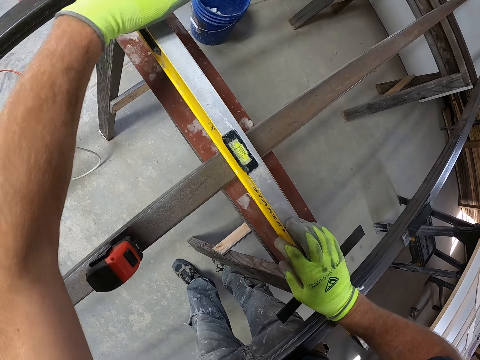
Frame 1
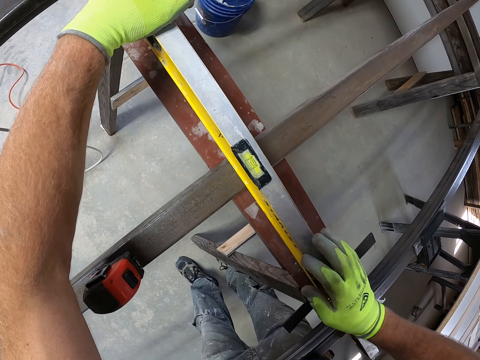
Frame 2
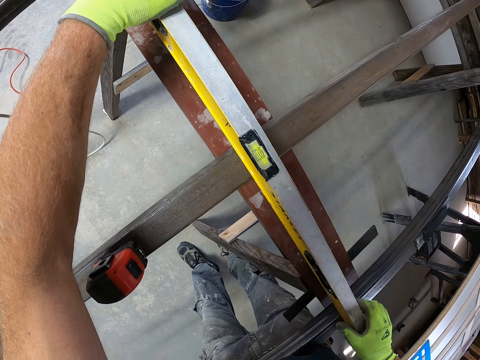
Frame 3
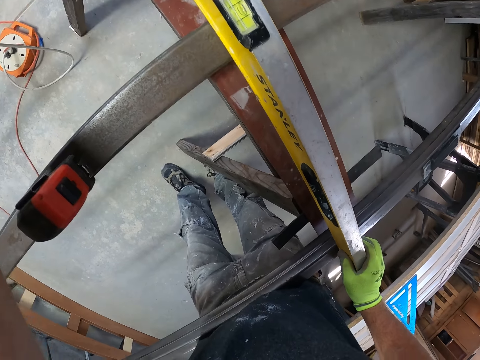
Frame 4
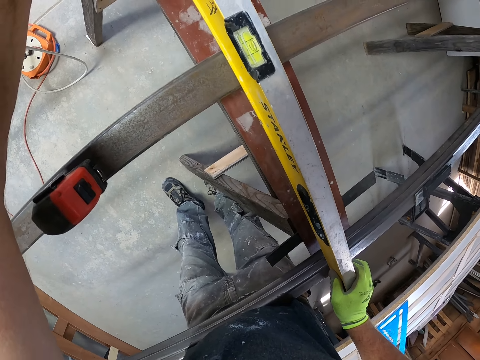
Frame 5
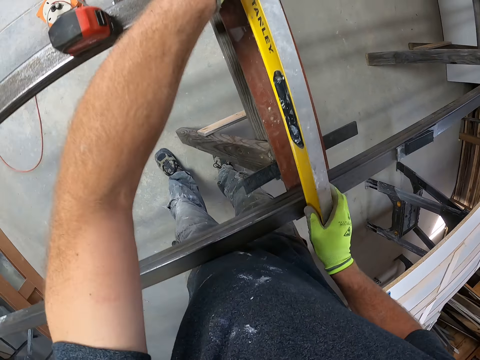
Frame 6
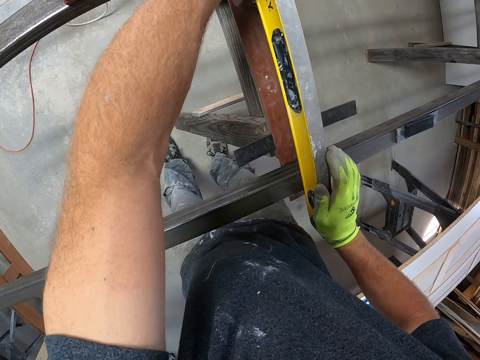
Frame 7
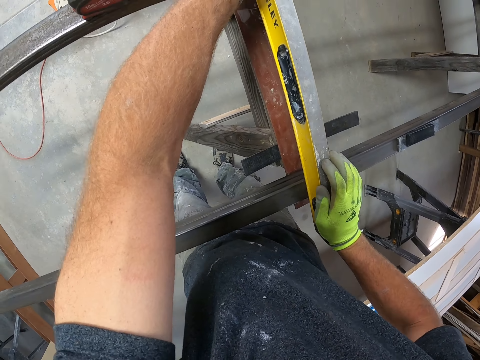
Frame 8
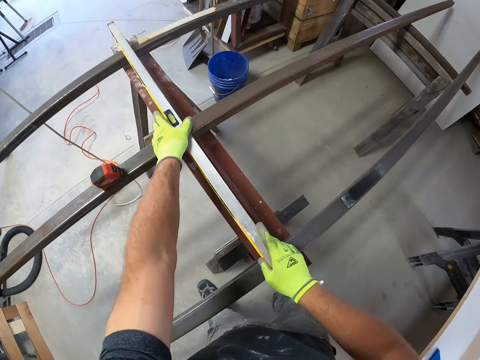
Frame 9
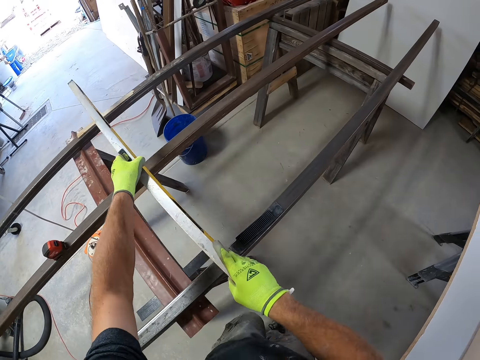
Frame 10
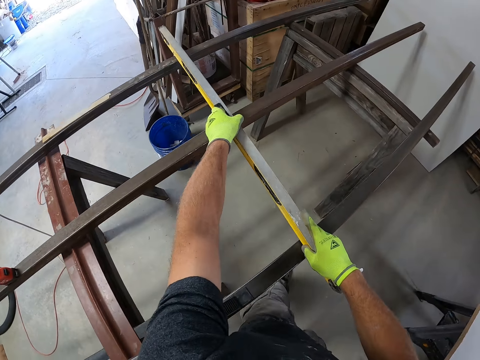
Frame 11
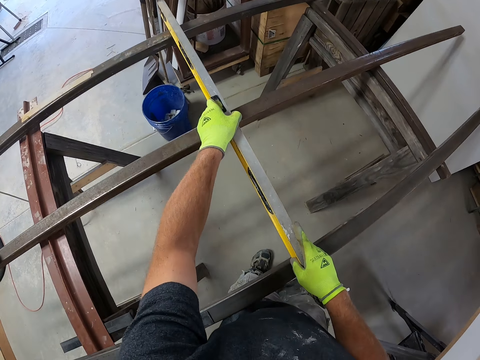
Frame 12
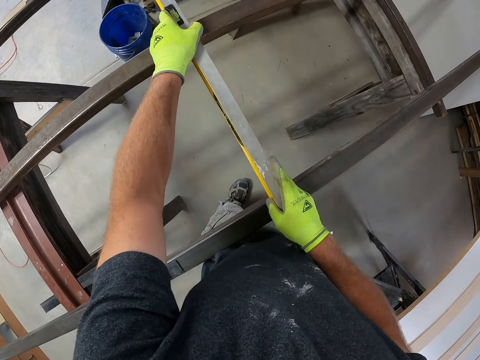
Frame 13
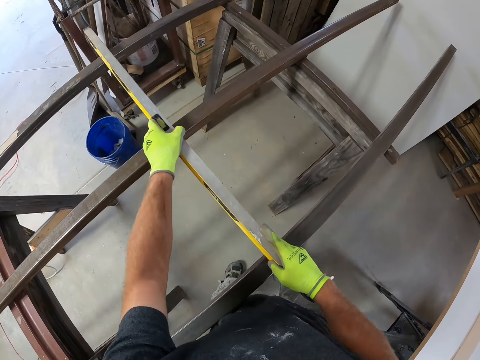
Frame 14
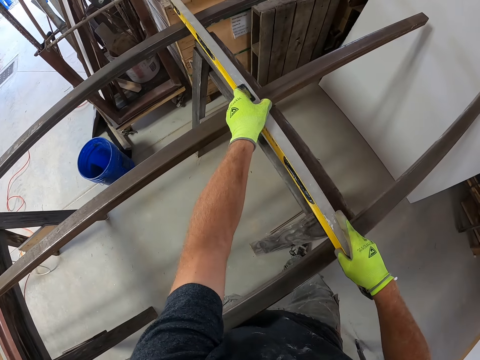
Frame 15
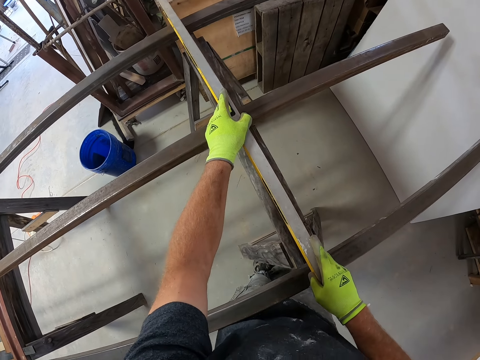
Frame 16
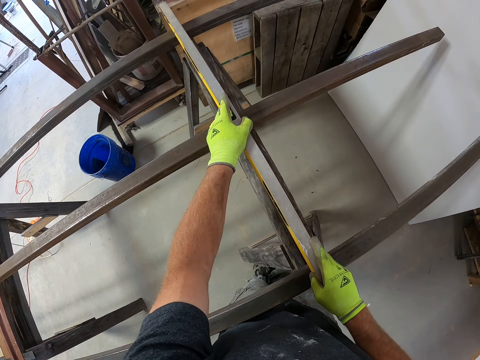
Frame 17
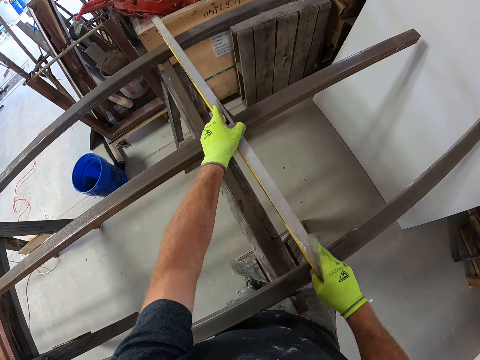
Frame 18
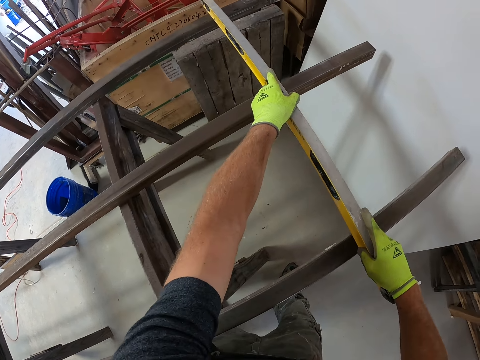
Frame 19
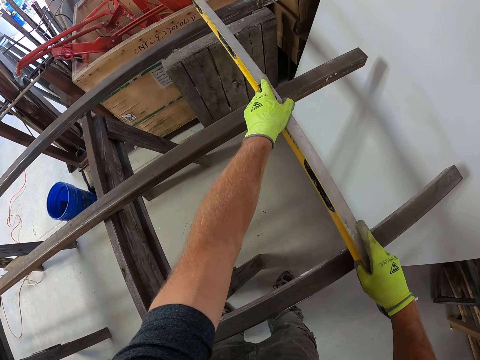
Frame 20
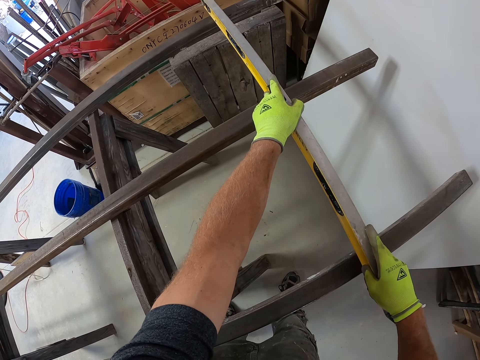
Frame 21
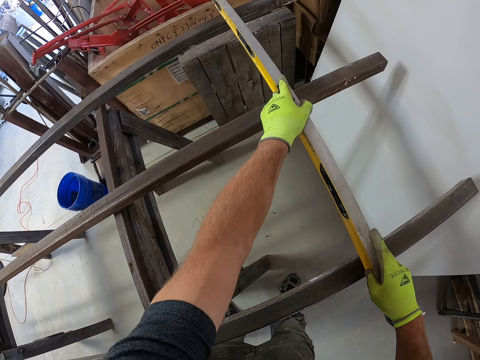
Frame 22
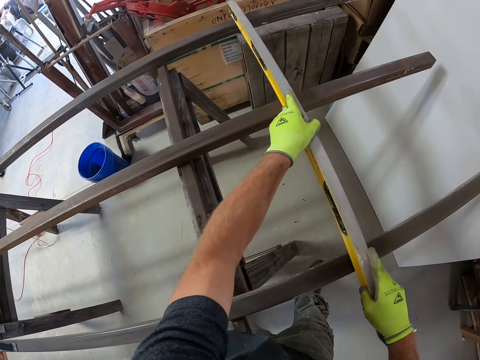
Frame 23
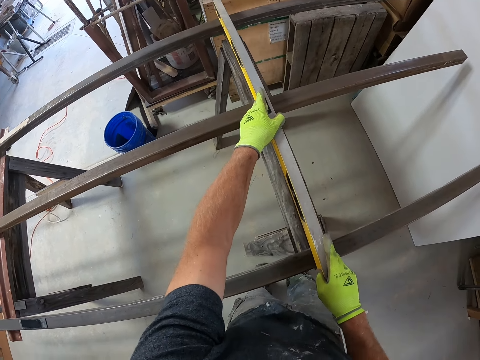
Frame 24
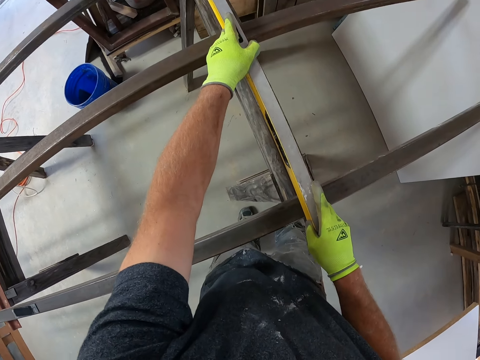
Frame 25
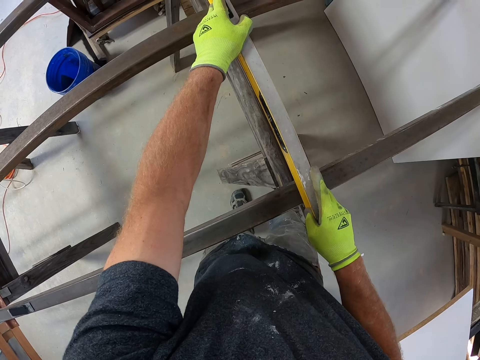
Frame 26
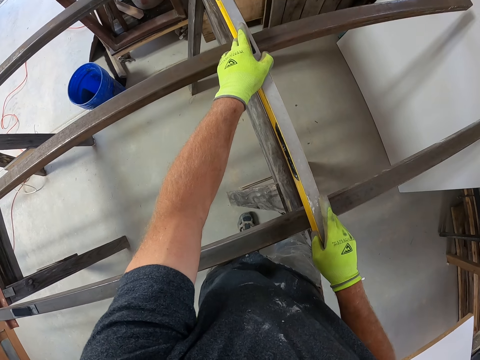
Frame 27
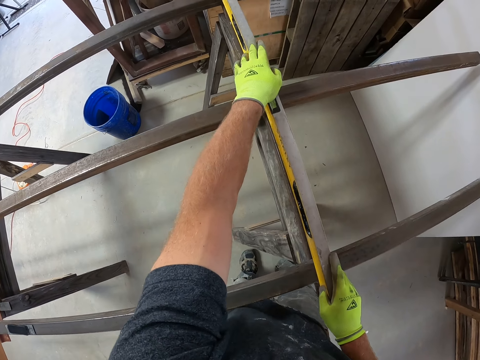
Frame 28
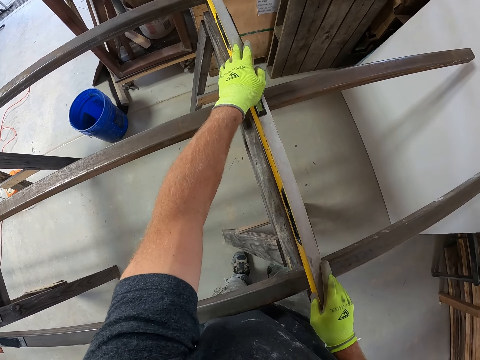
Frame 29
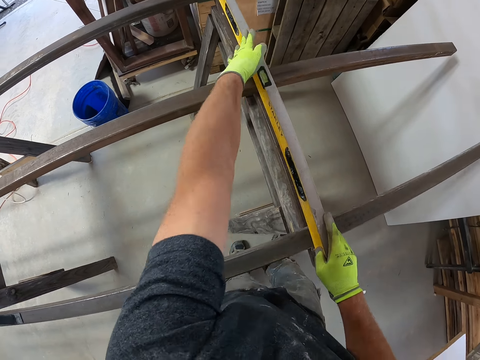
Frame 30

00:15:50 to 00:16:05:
The camera wearer adjusts the level measurement on the iron. They touch the piece of wood. They move the metal.

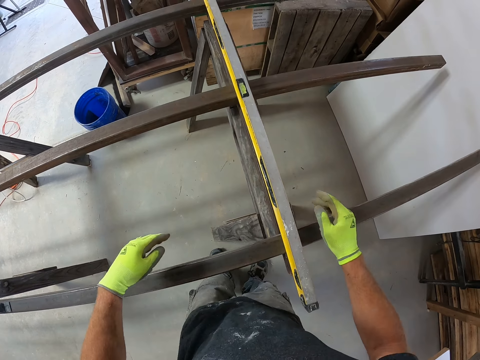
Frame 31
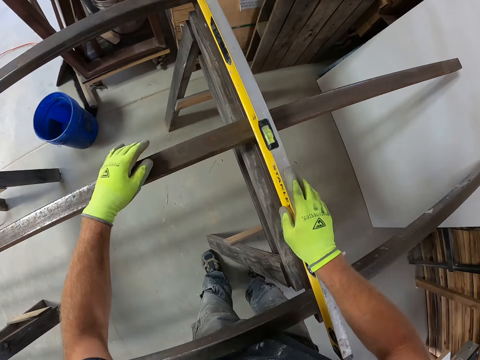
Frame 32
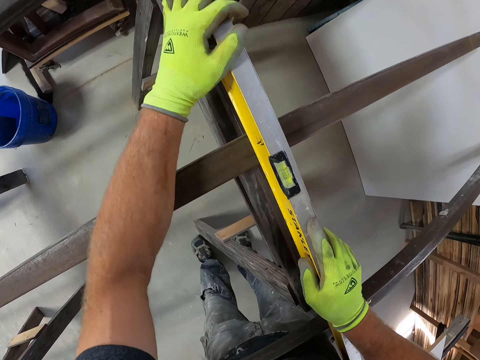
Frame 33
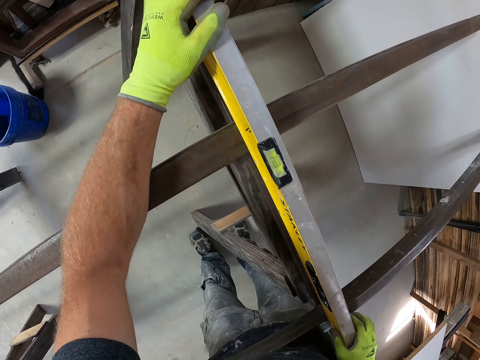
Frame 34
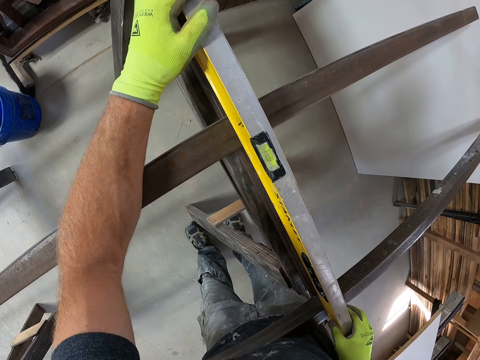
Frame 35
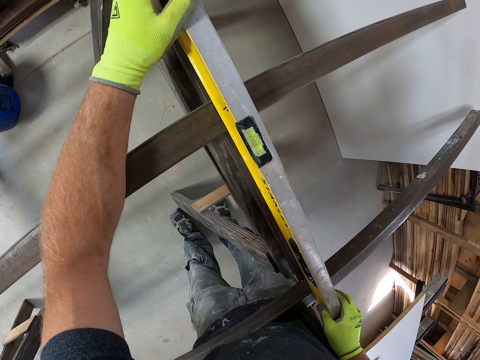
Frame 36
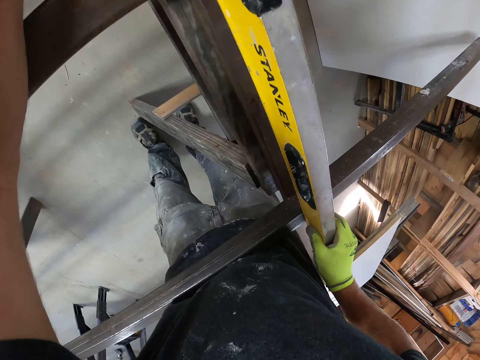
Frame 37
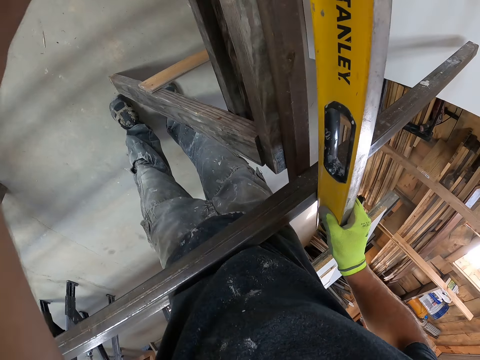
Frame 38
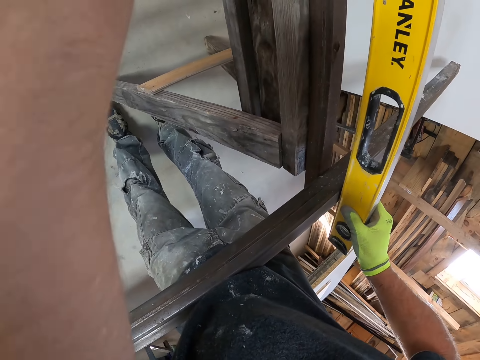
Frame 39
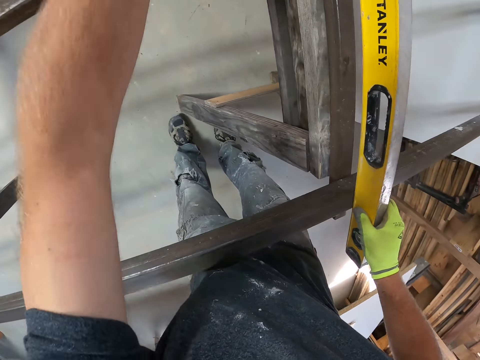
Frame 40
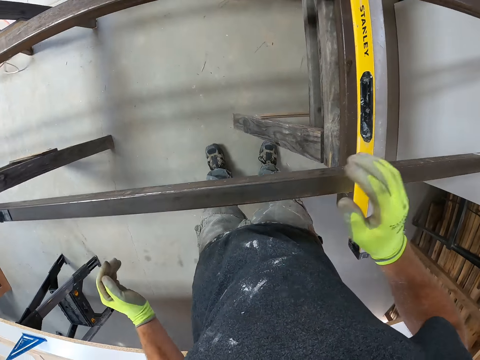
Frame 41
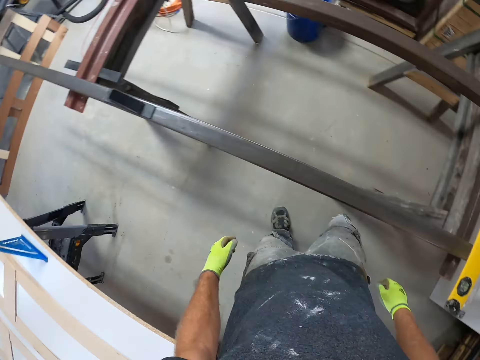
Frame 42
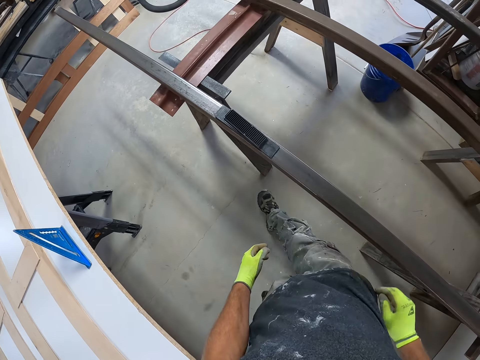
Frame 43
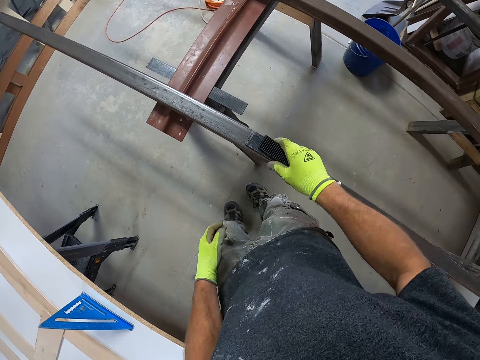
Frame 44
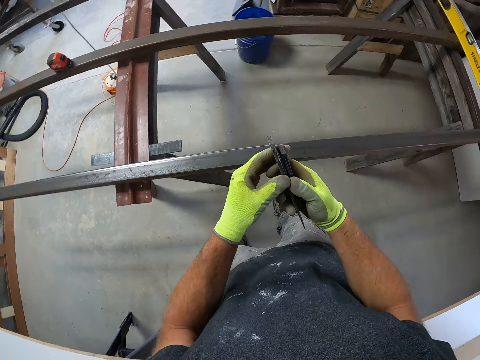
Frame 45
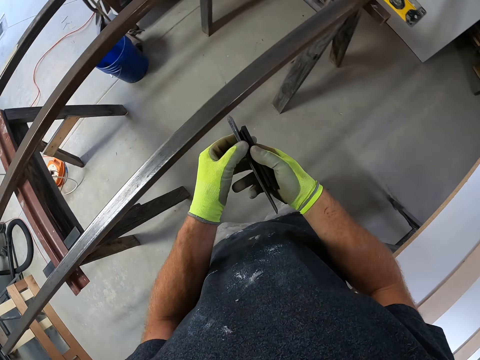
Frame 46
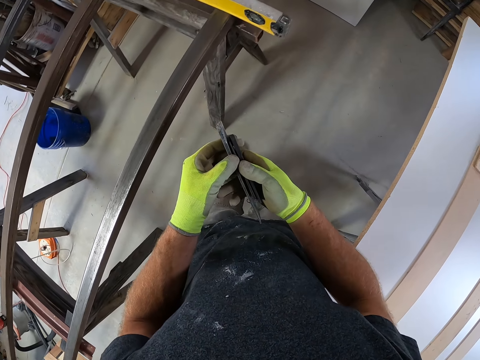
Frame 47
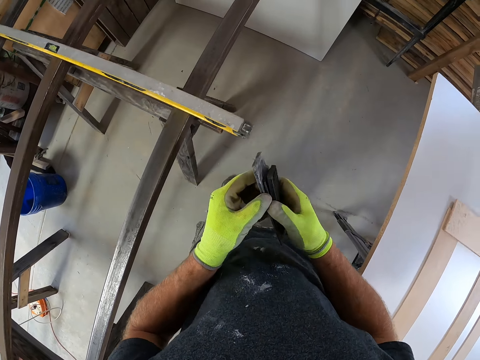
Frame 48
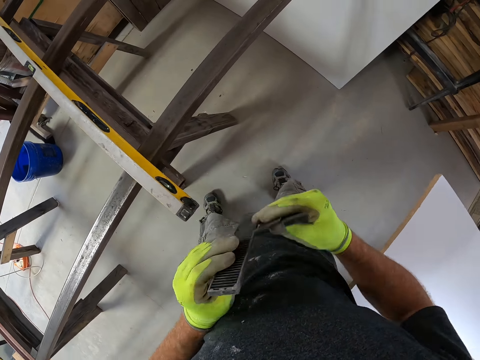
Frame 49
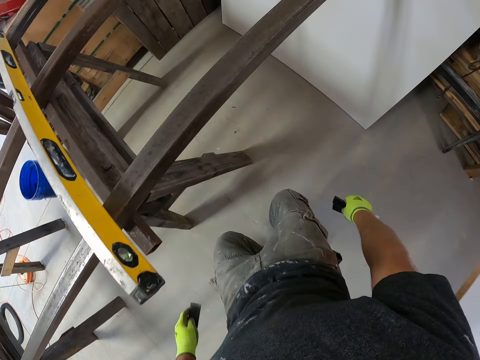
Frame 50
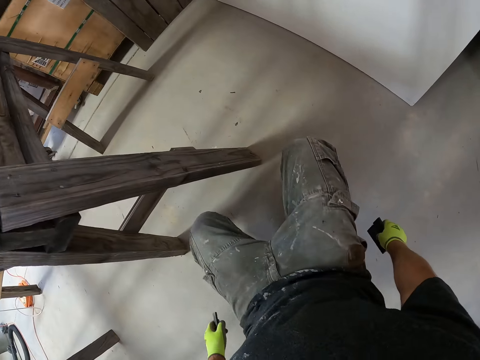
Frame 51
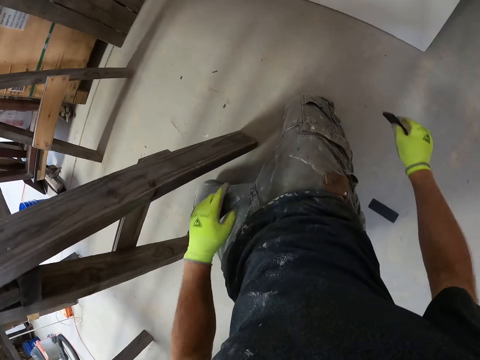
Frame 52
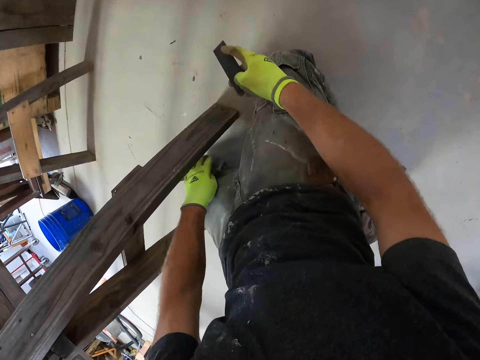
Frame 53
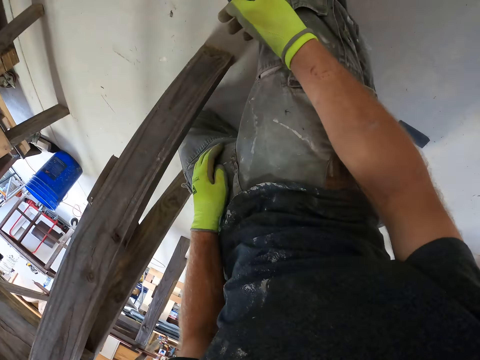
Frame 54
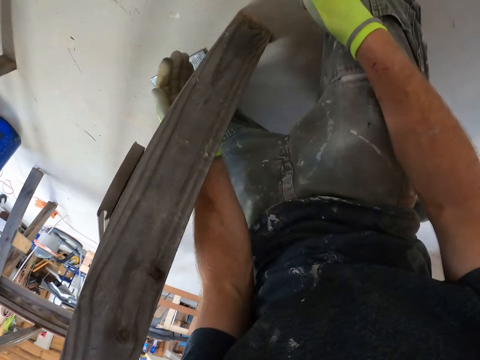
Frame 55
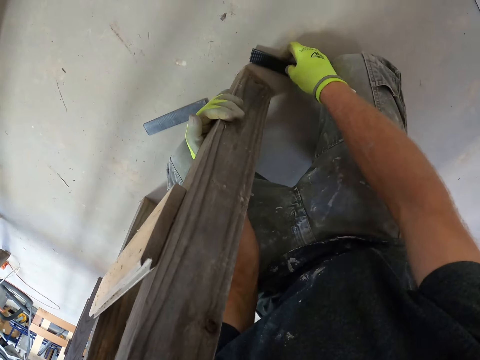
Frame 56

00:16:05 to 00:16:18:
The camera wearer touches the metal. They pick up the tiles from the iron. They drop the tiles on the ground. They kneel down.
